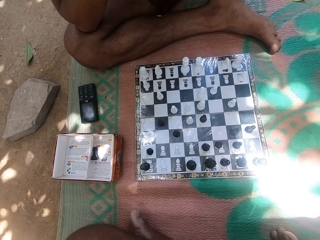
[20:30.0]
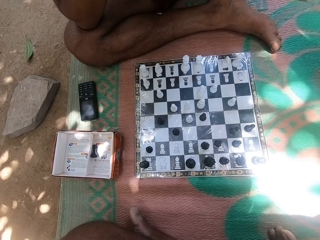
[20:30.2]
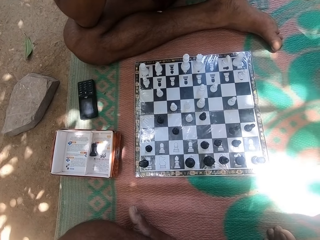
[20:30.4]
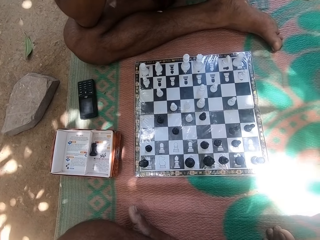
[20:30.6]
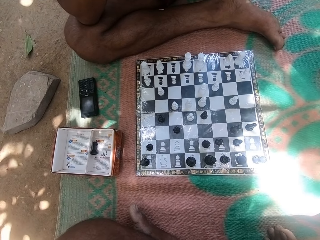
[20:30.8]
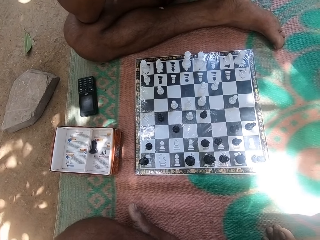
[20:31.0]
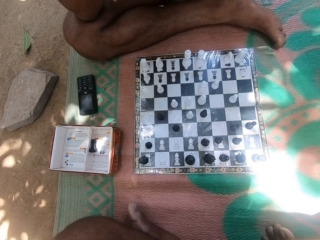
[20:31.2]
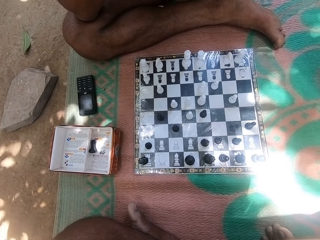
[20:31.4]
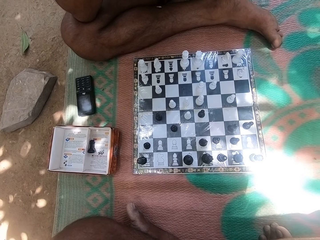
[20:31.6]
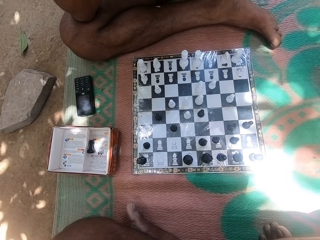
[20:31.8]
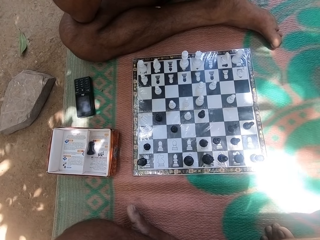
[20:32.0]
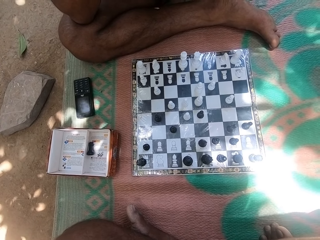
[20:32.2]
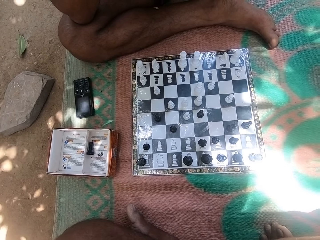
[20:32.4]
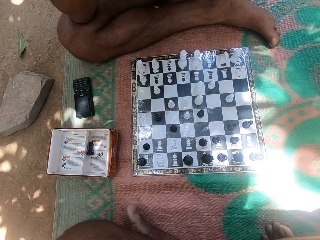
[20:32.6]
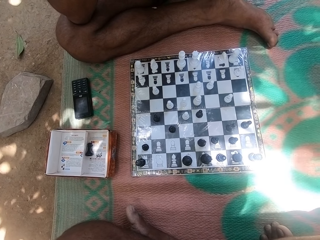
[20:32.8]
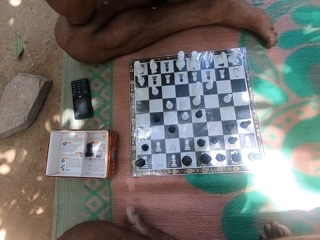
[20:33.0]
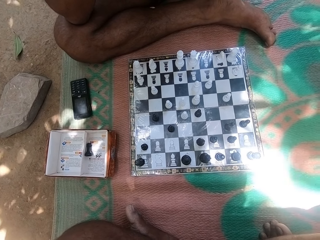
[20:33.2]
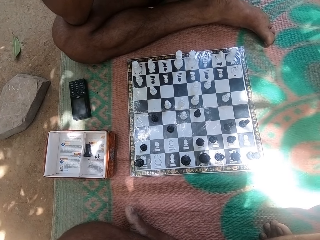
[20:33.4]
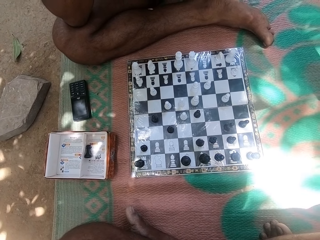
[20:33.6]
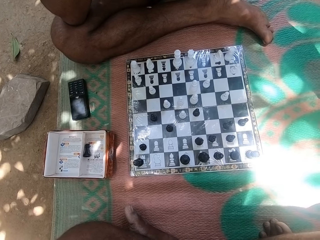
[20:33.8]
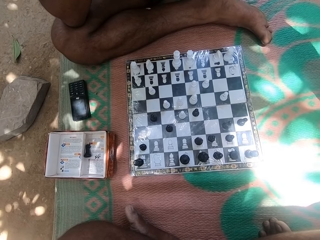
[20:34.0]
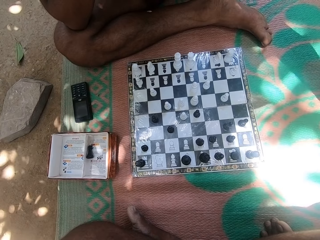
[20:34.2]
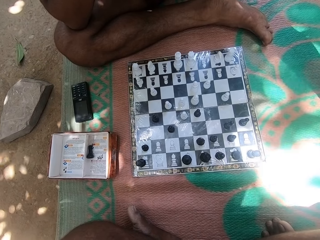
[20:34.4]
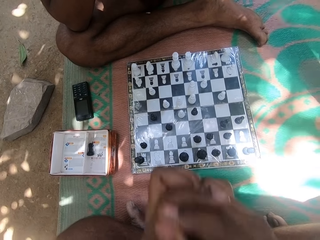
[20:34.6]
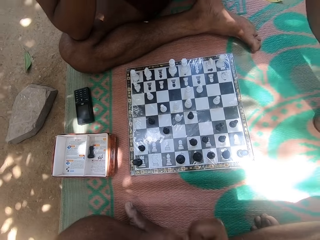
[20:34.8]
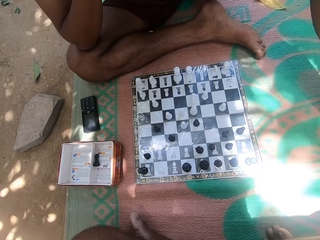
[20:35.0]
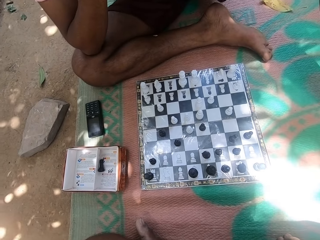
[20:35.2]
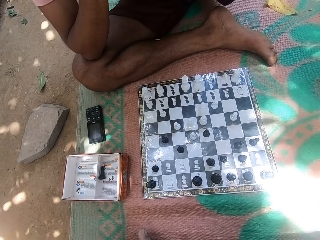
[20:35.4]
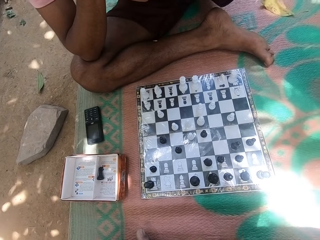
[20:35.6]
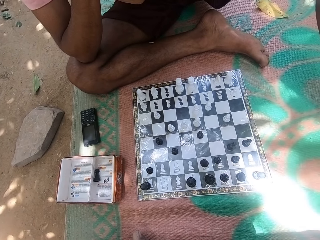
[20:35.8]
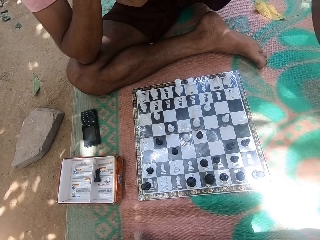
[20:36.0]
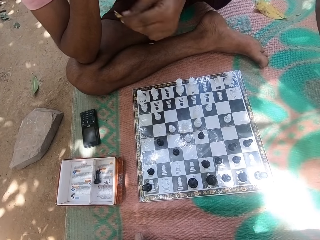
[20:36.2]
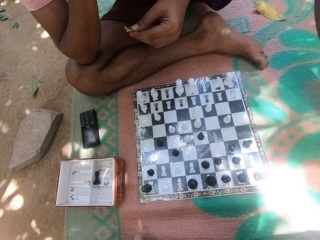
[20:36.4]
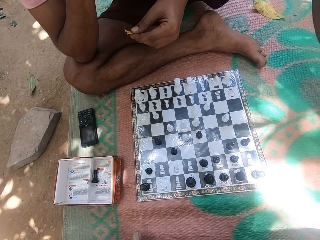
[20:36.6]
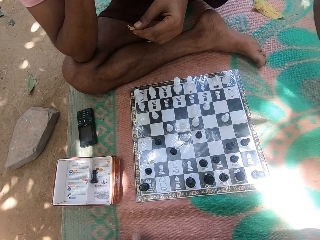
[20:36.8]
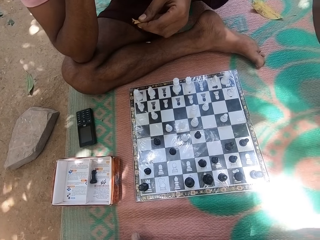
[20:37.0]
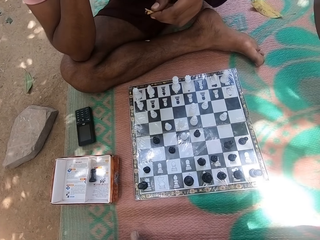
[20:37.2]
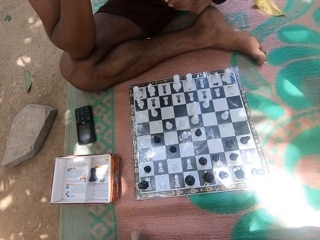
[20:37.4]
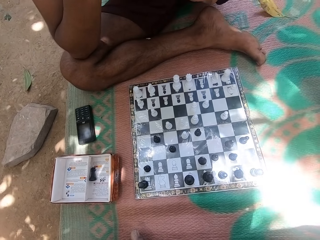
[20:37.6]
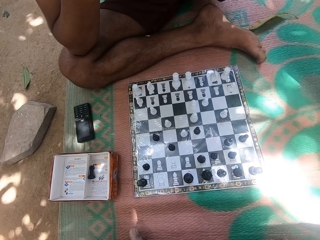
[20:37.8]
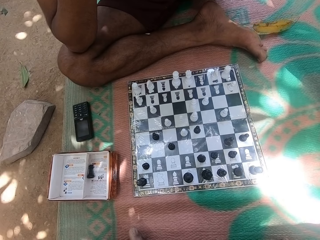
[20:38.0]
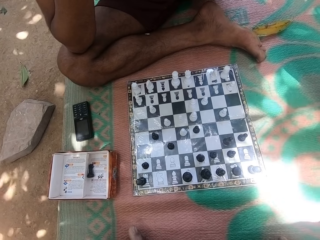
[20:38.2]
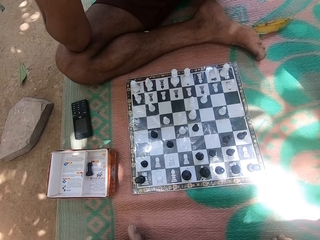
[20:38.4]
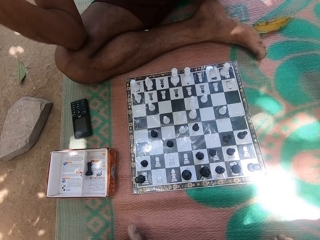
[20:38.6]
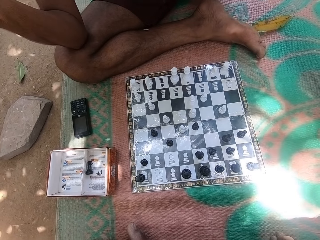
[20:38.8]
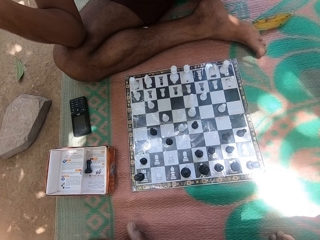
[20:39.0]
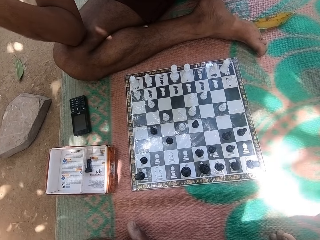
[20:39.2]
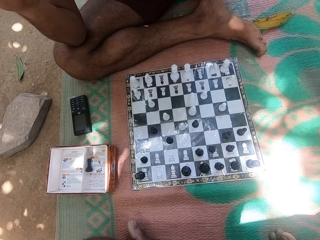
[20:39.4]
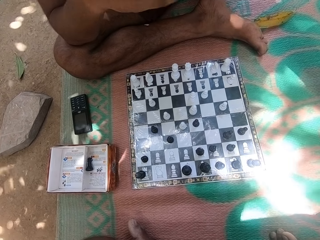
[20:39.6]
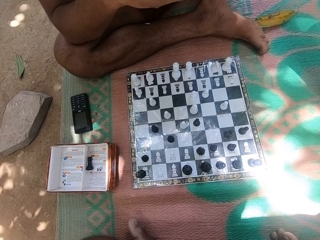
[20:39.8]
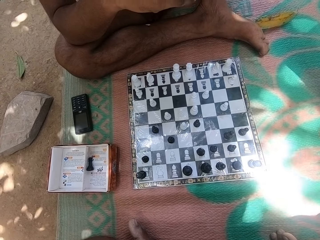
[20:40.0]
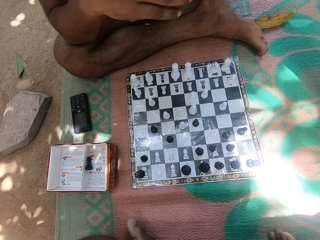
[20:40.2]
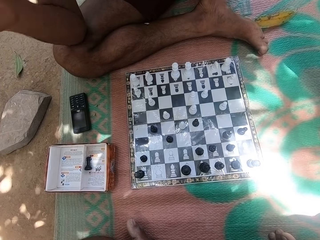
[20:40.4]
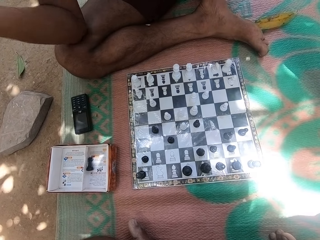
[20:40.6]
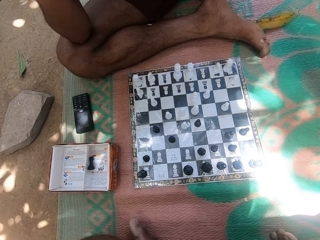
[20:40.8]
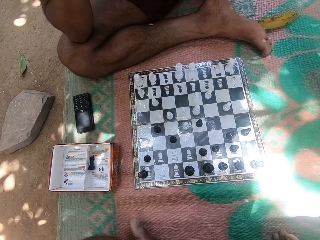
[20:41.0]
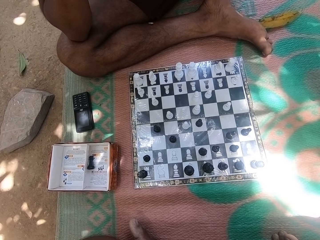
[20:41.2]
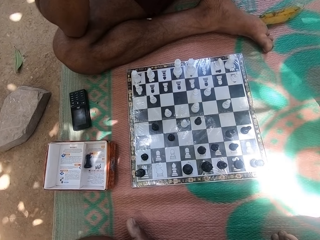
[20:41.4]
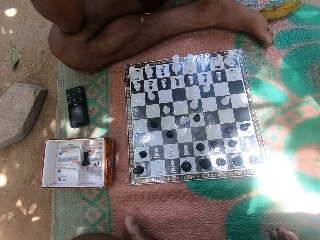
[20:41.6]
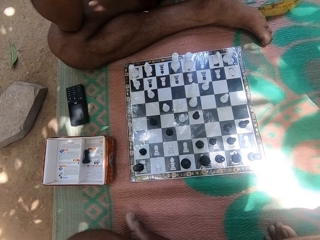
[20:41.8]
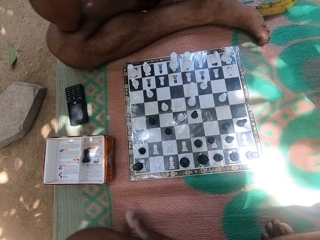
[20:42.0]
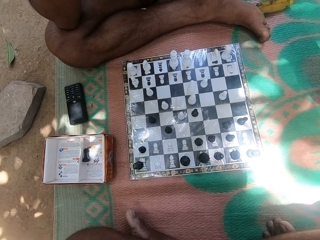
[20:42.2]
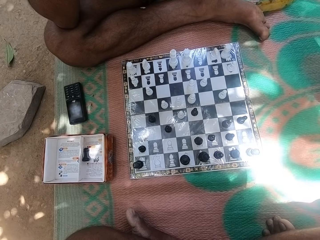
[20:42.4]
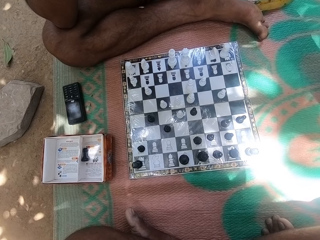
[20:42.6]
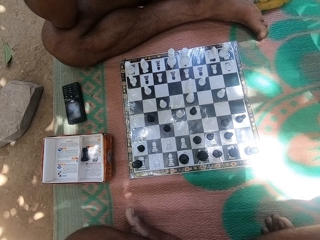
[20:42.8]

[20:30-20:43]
The camera wearer looks at the chess board. They touch the face. A man drops the leaf.

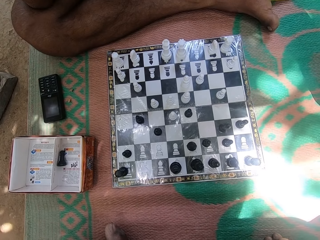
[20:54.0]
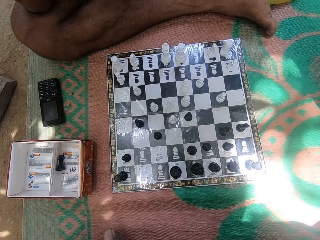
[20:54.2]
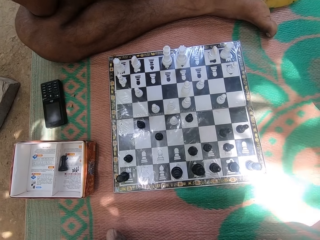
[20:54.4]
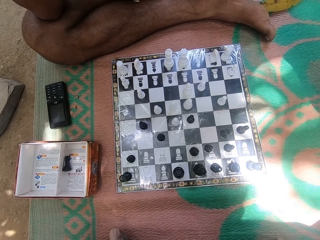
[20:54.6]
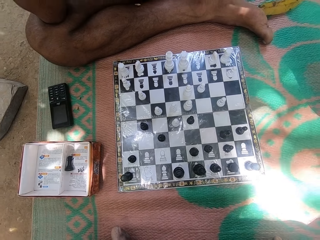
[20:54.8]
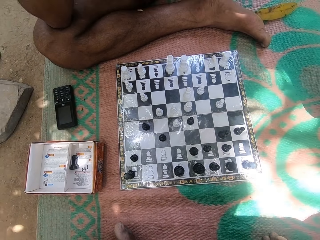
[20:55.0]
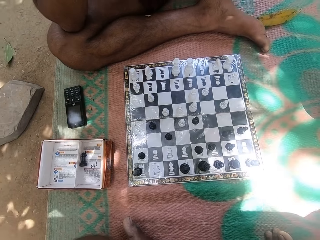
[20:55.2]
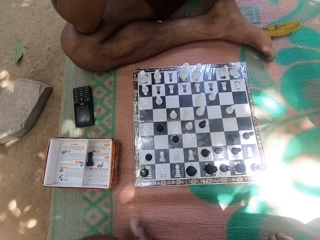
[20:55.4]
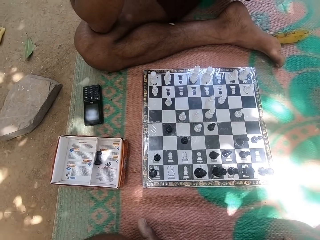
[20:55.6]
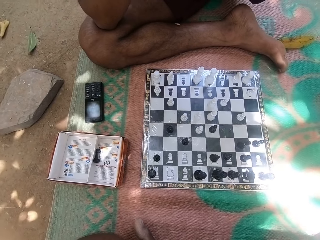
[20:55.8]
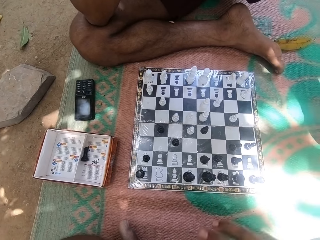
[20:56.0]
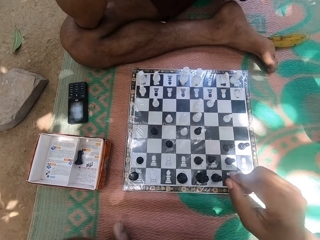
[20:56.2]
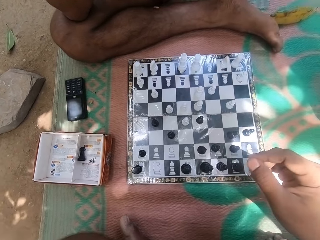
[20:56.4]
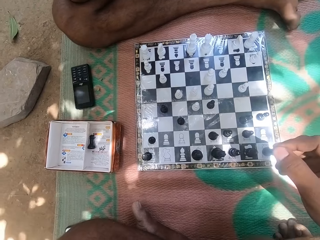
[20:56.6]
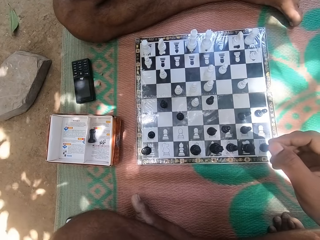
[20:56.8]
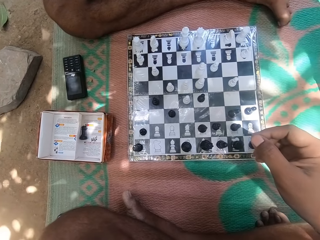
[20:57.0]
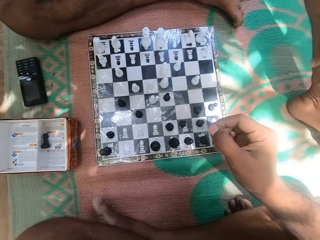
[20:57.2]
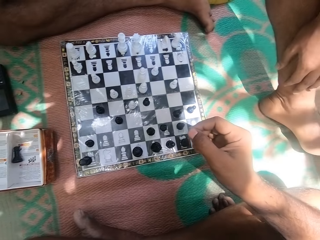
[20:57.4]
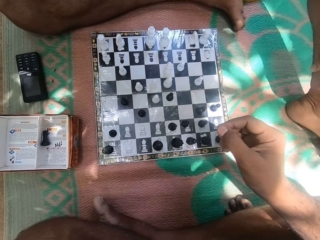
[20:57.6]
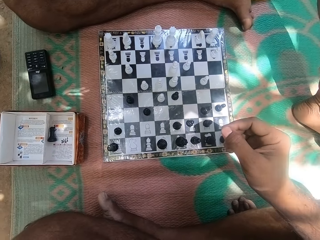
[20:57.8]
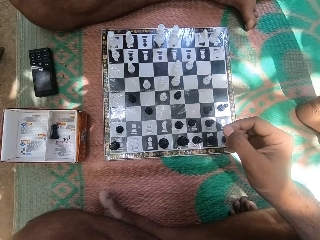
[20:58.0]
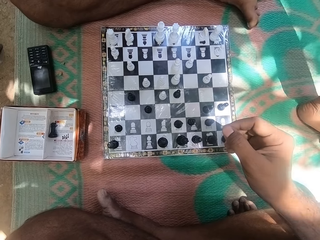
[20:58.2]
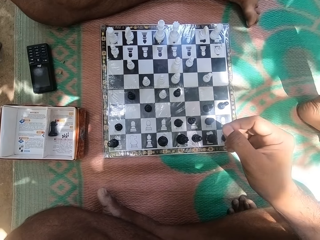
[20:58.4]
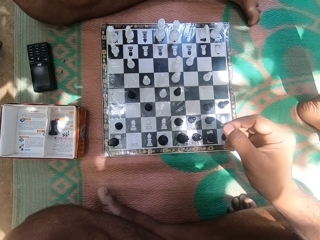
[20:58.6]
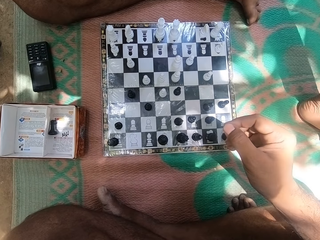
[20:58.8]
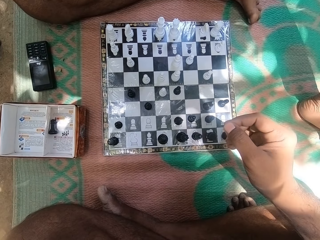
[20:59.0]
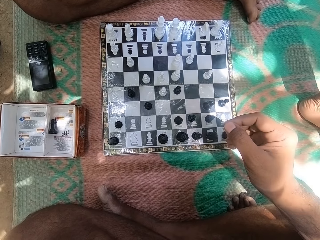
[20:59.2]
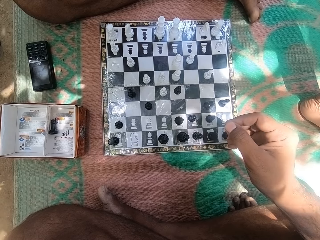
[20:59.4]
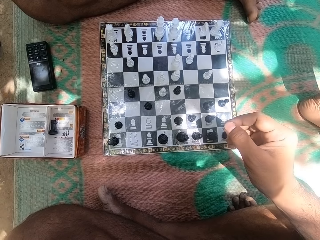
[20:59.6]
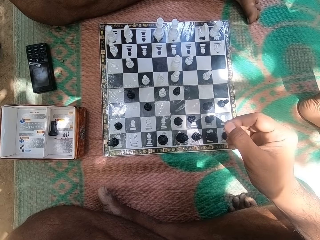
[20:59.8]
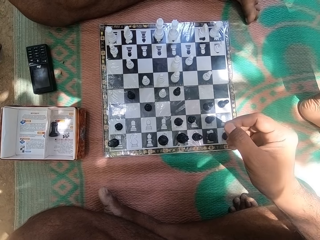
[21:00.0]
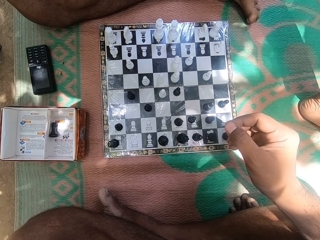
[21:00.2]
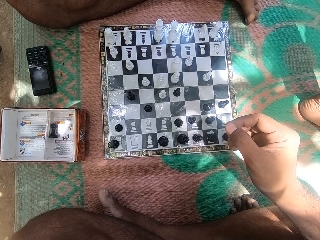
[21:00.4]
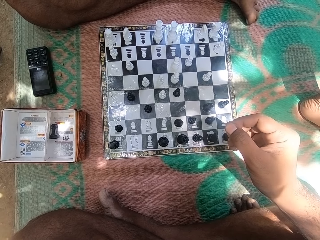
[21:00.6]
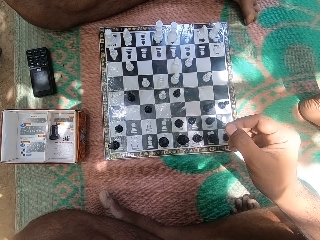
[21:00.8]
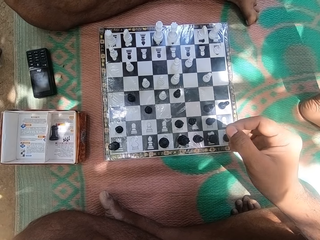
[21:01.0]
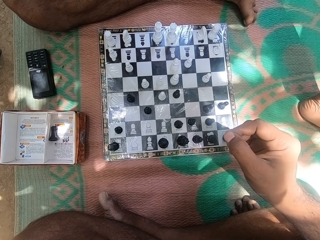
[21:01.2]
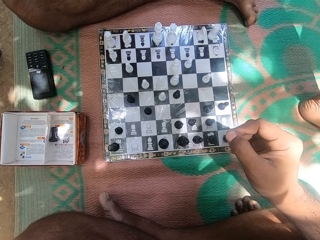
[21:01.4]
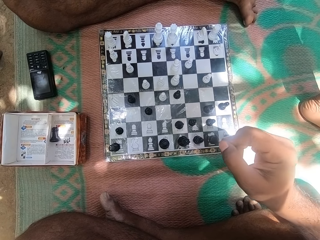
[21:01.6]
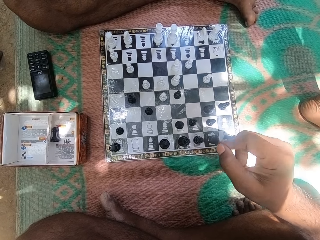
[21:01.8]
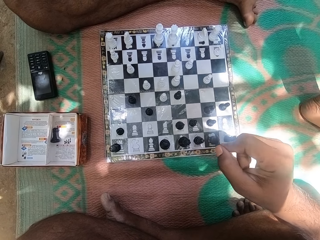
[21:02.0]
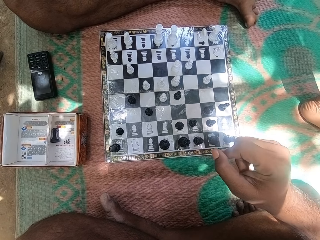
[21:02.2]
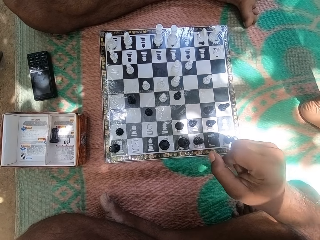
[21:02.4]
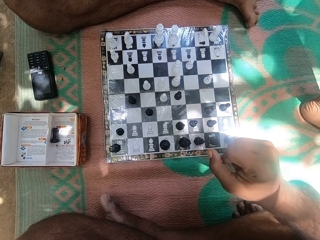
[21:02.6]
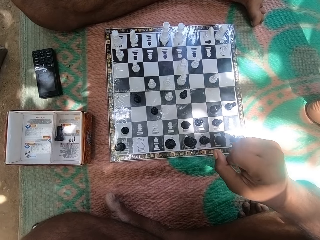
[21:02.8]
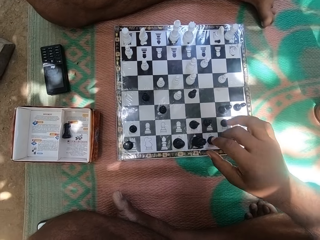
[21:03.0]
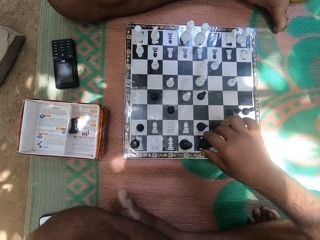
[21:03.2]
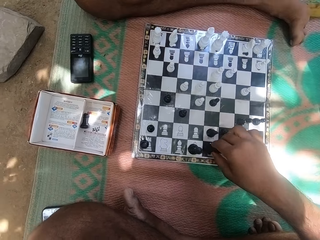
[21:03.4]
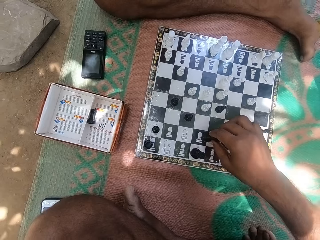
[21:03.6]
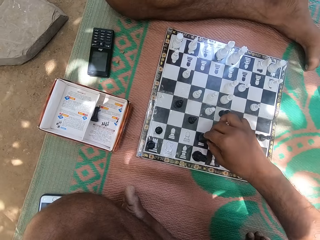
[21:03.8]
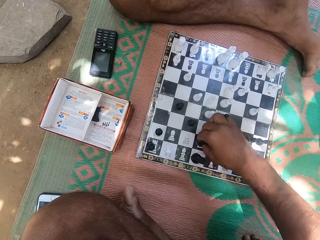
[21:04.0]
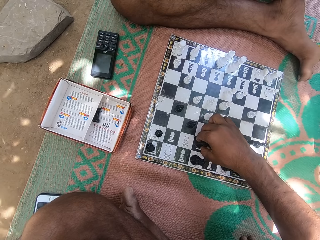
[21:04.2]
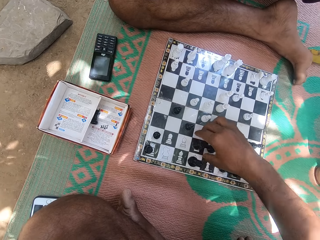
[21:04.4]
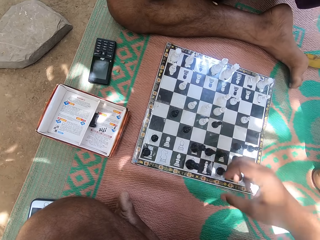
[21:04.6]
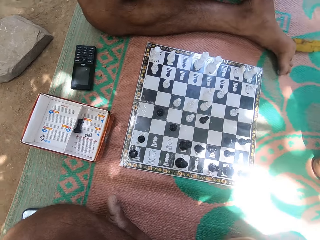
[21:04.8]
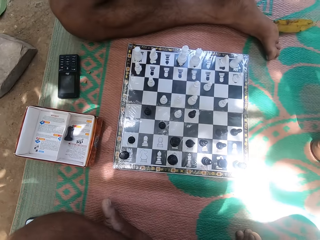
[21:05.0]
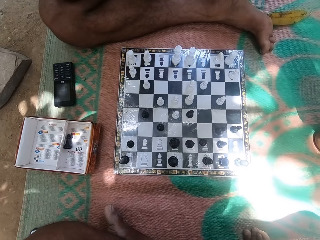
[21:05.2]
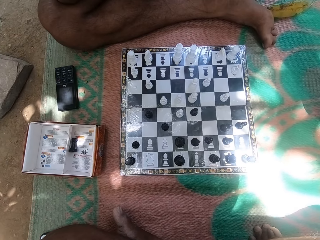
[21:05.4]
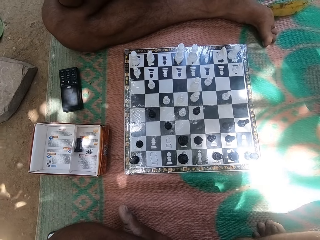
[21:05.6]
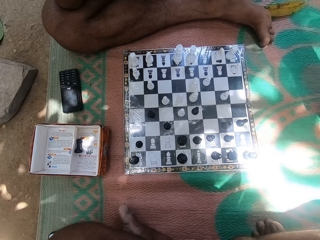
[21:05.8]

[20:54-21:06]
The camera wearer looks around, touches the face, and looks around. They move a pawn. They play chess with a man.
